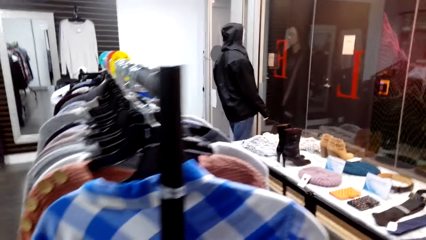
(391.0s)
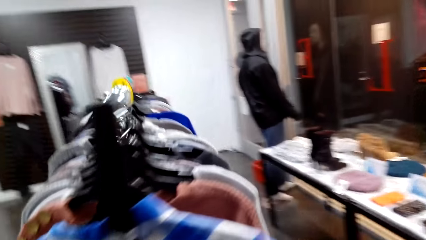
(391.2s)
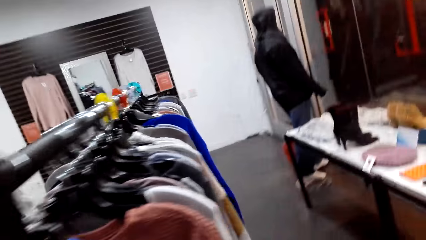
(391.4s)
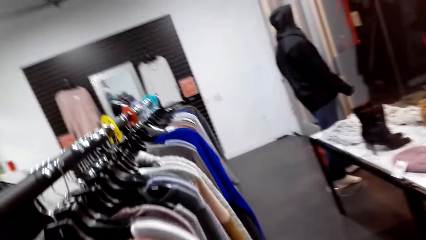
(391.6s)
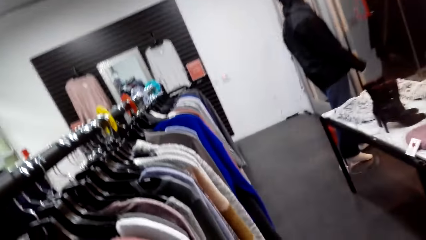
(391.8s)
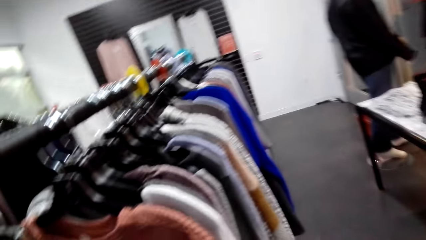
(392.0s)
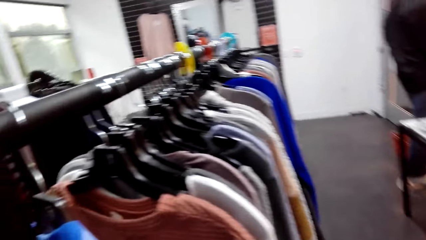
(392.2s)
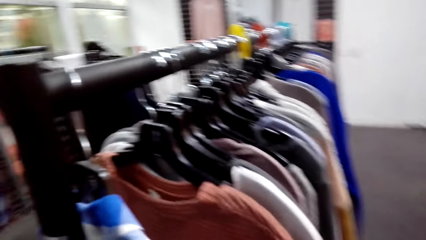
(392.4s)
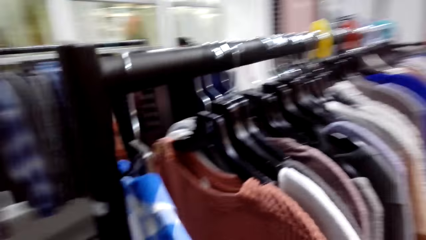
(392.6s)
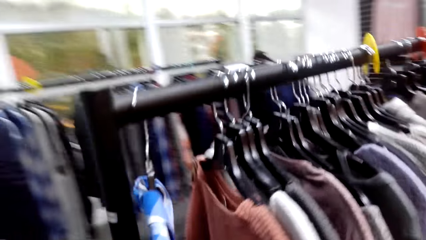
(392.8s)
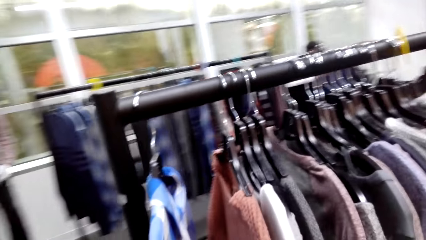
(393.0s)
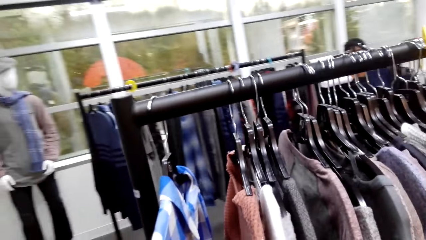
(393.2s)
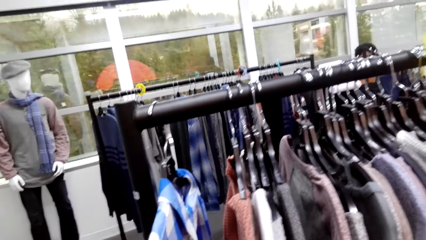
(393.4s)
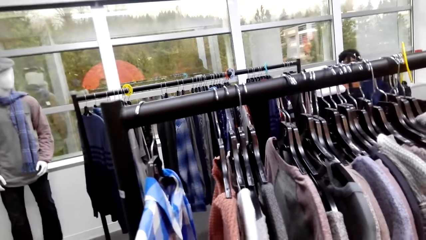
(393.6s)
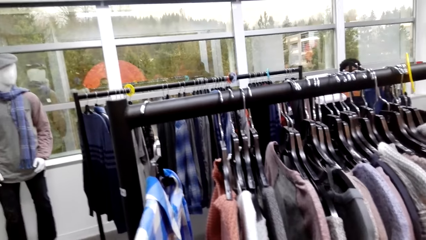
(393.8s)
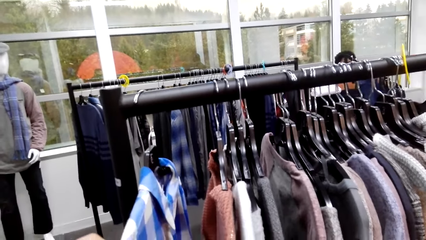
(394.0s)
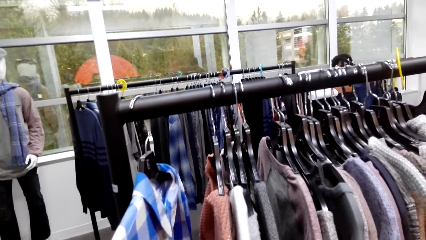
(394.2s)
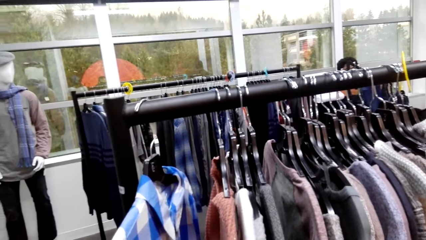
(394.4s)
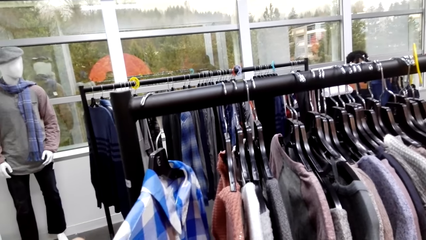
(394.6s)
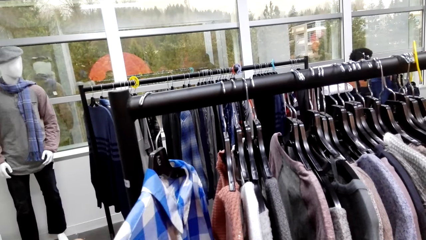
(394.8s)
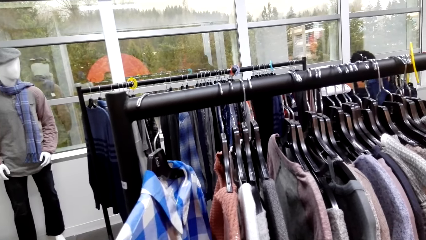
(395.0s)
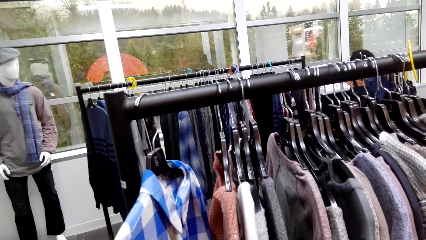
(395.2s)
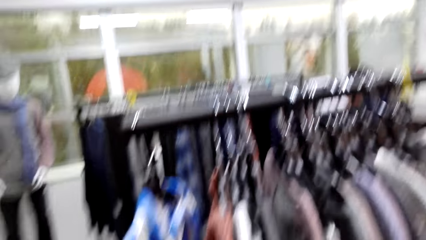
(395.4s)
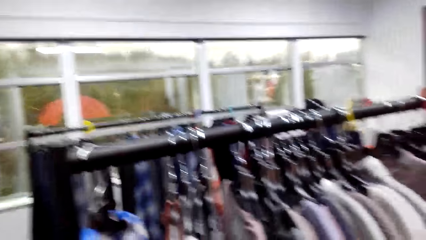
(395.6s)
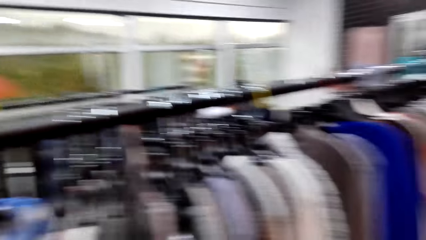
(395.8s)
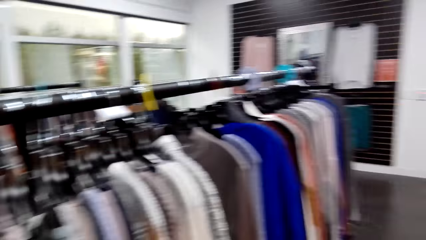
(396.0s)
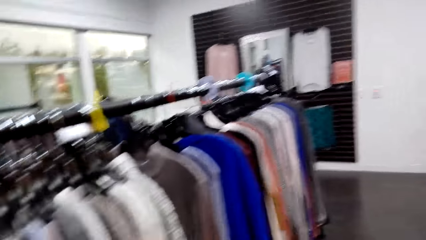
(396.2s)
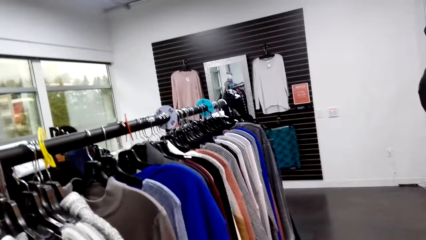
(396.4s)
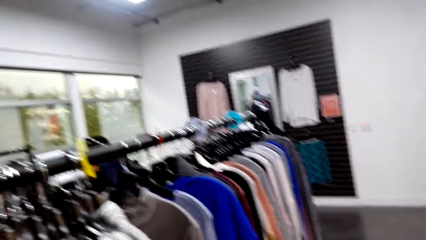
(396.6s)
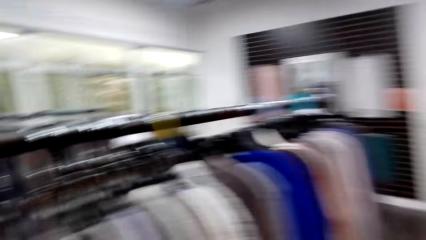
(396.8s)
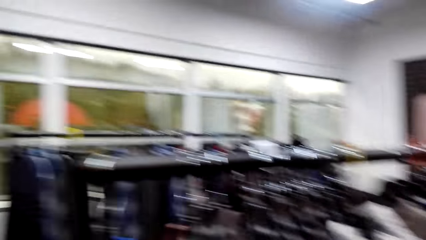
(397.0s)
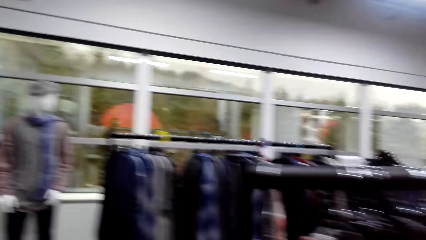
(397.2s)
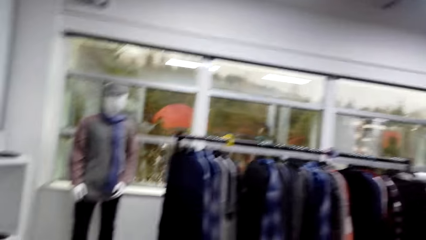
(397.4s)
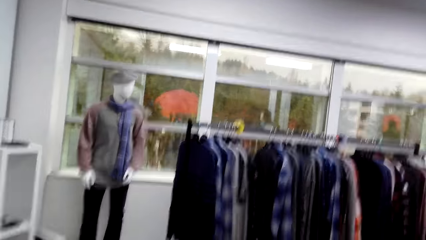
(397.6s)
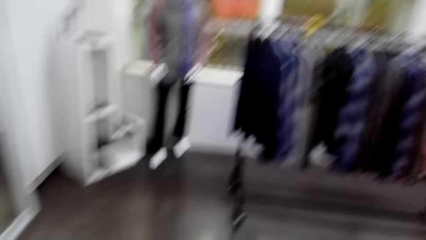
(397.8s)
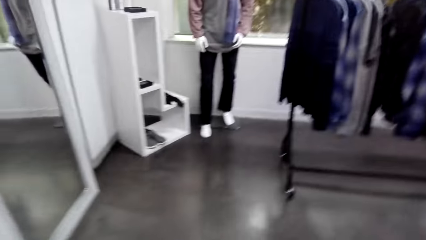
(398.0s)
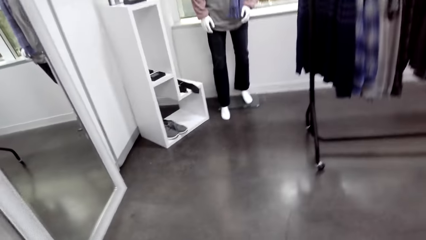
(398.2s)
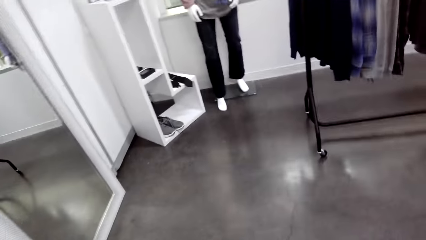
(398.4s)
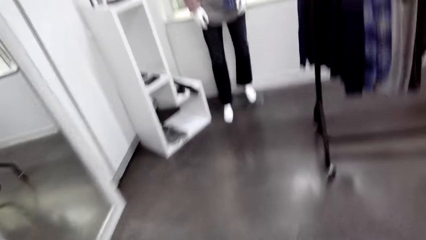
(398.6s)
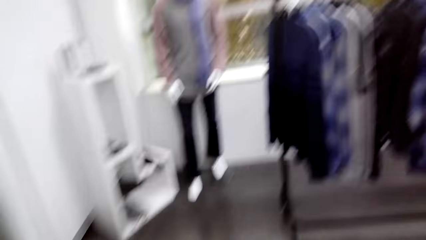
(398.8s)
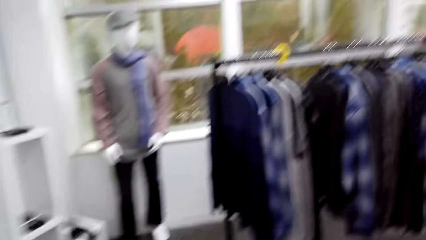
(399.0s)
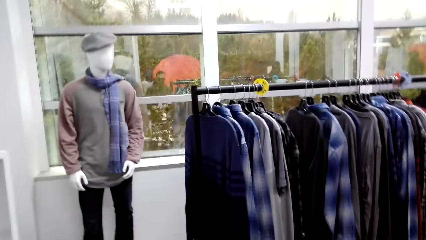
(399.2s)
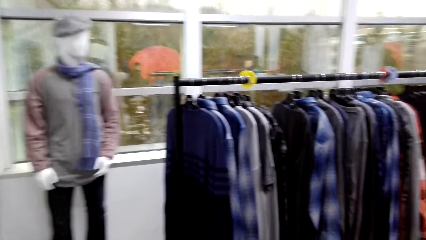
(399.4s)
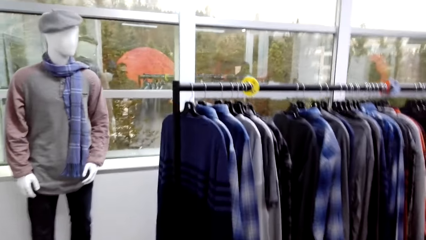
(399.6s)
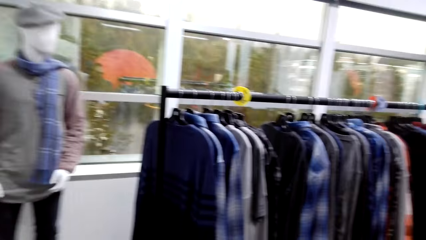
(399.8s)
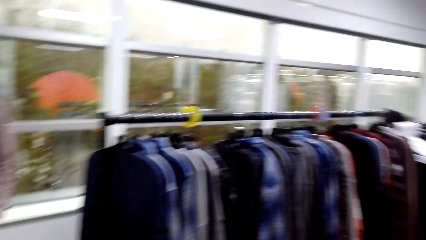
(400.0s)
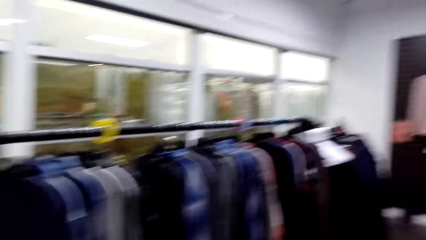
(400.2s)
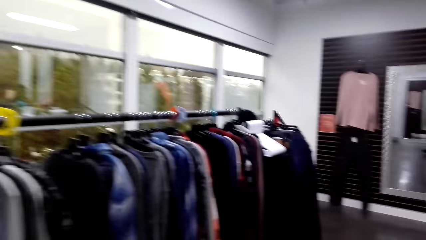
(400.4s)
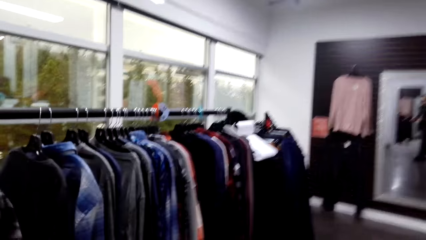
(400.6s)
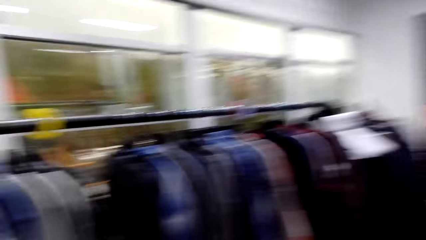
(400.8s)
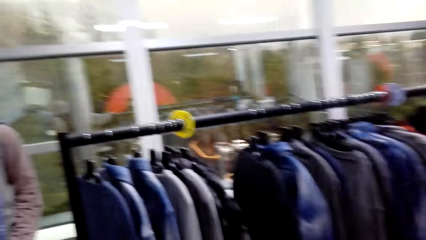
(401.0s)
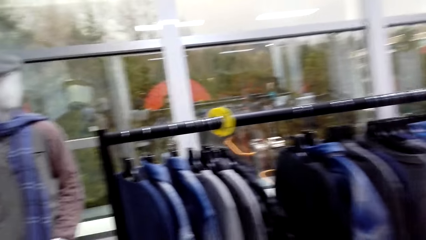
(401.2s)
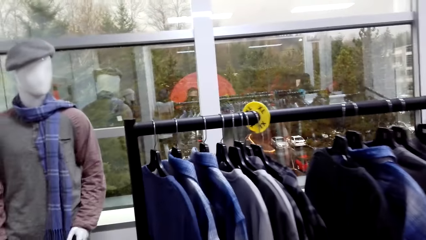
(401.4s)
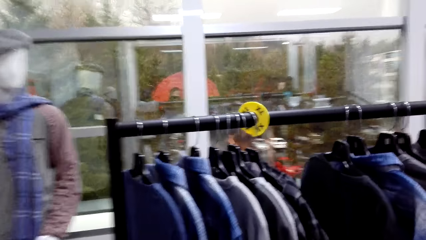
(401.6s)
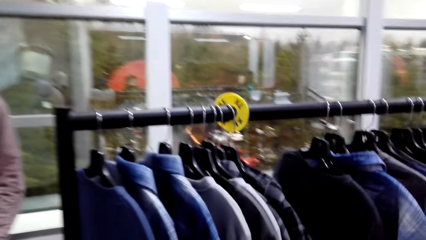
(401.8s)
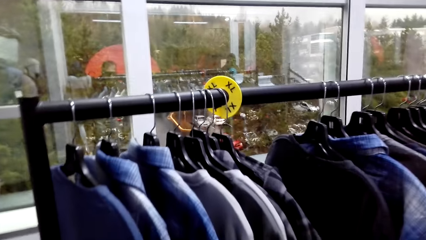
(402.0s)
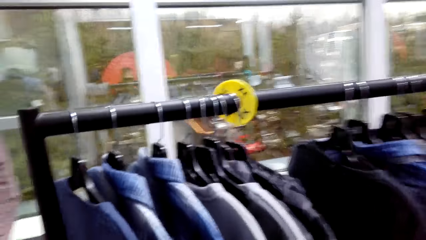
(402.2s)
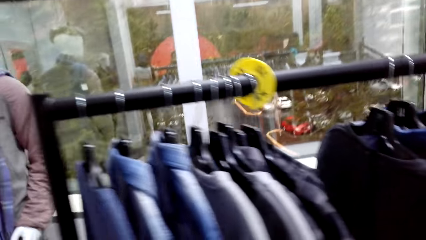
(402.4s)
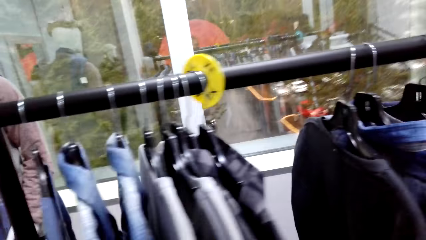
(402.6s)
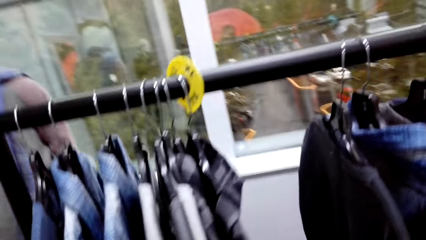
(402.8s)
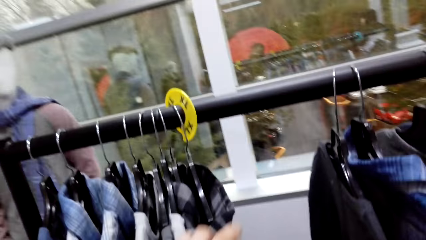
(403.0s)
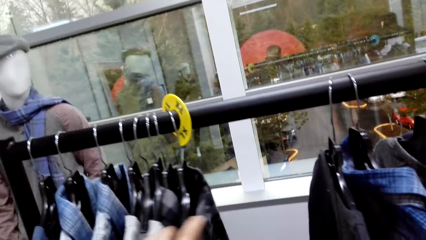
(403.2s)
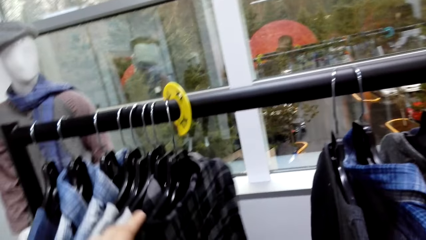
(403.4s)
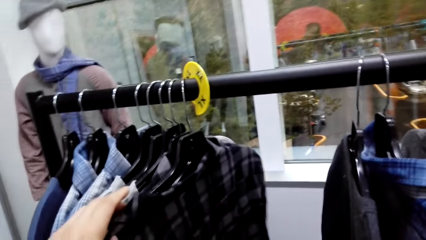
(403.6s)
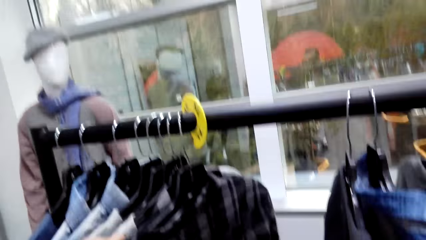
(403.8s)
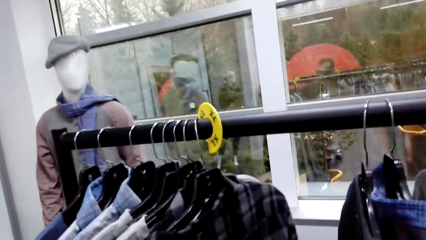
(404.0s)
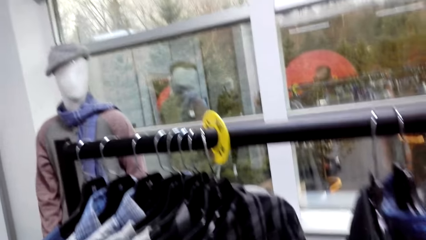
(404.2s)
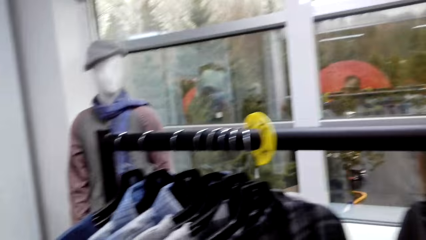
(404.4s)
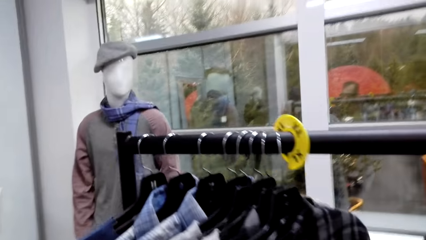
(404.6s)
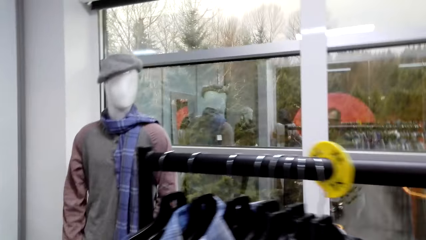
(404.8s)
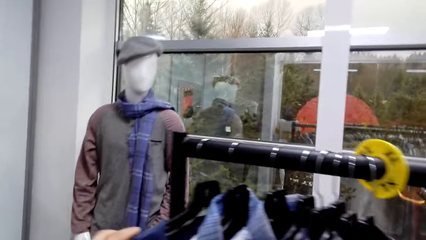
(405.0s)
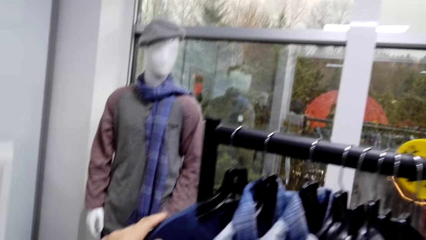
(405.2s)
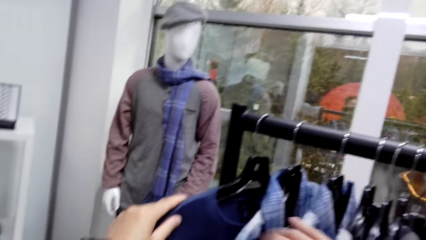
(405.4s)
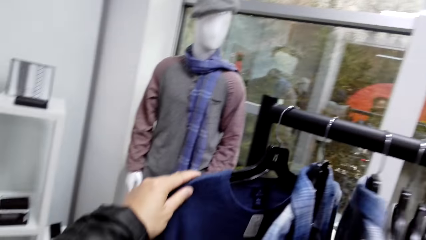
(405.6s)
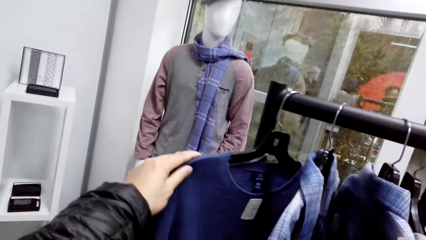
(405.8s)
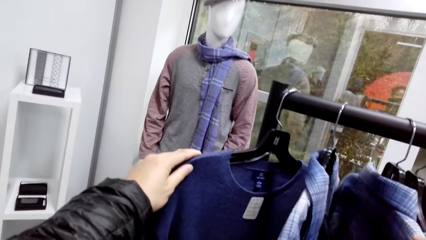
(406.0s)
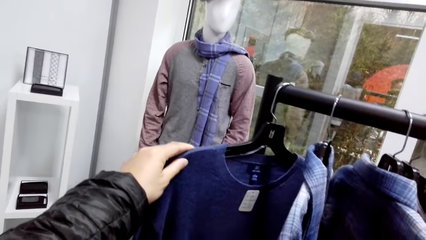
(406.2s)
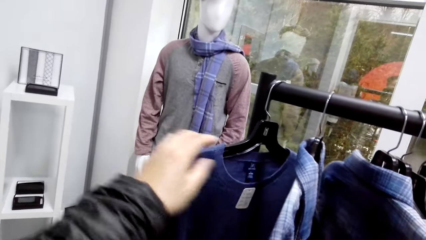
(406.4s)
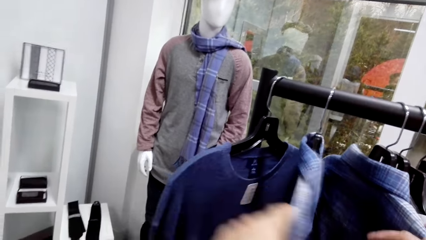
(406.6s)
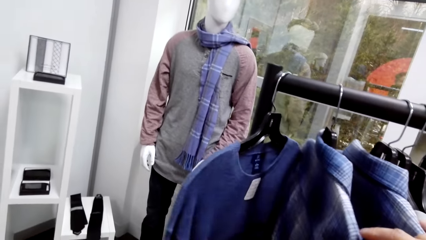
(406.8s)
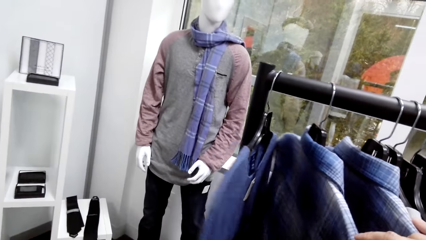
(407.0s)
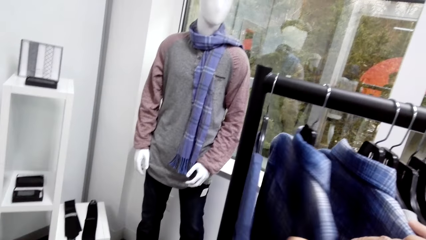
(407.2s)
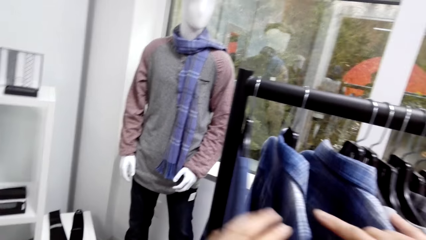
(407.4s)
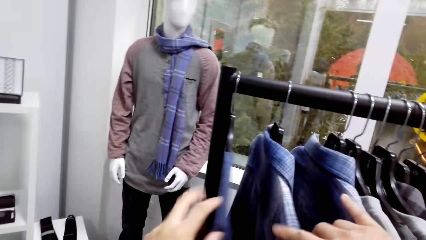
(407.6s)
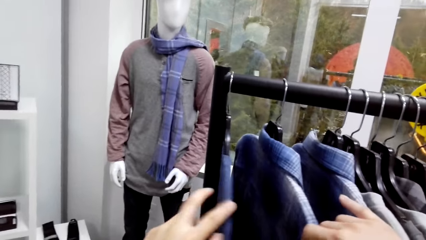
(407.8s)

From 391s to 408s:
The camera wearer holds the cloths on the line hanger. They take a look at the cloths.
